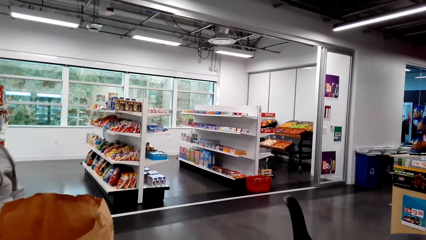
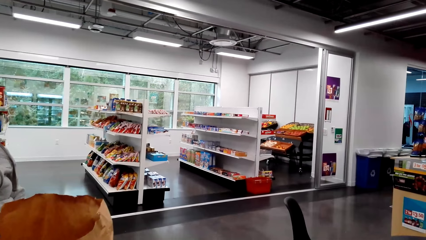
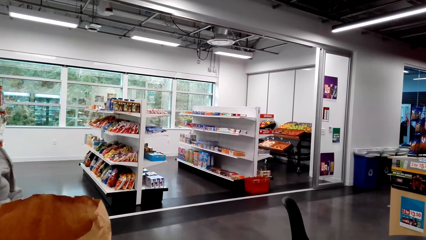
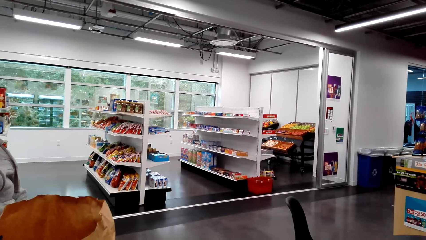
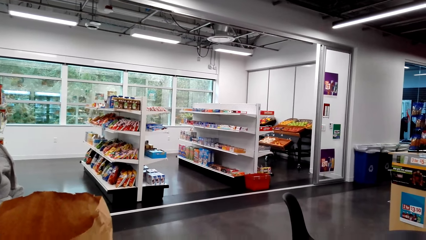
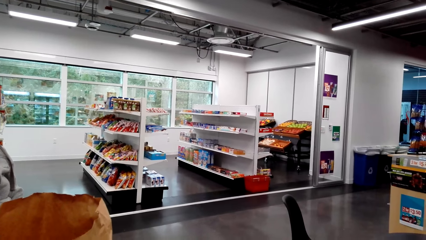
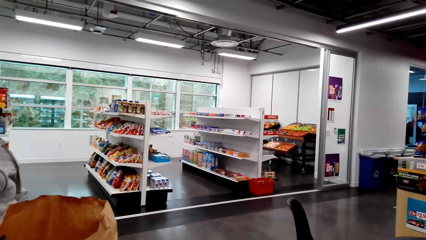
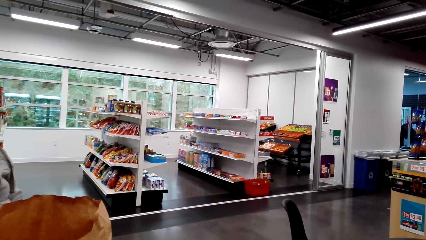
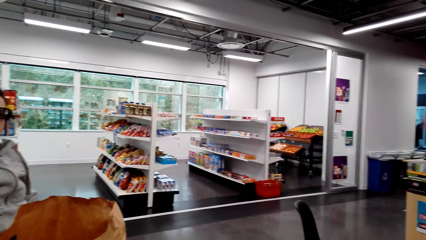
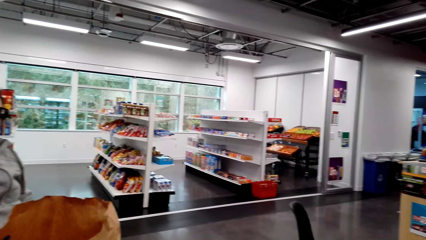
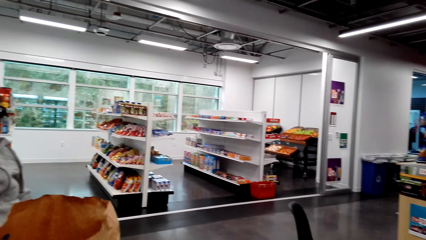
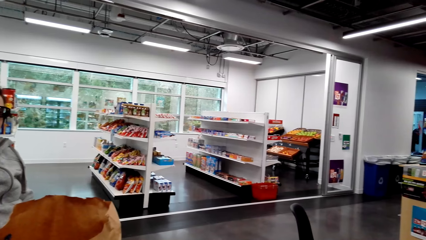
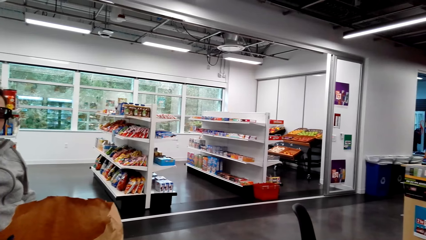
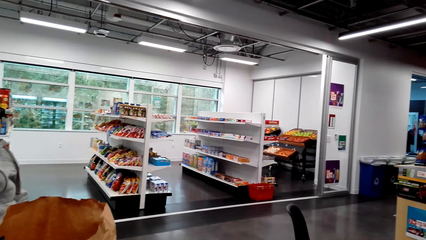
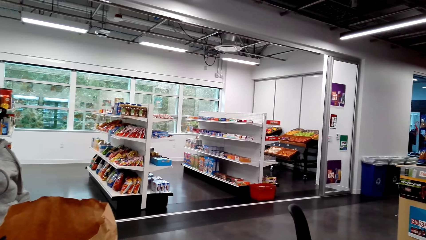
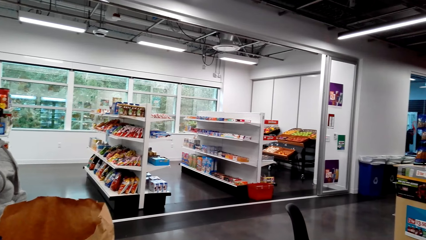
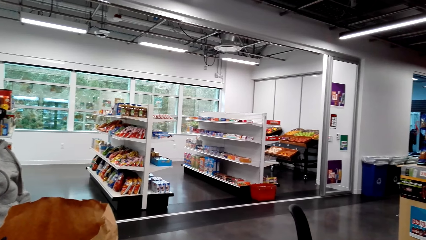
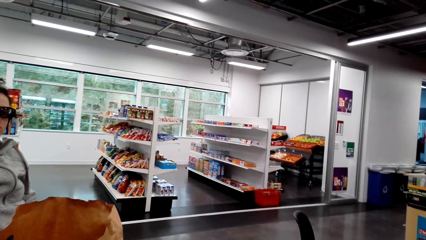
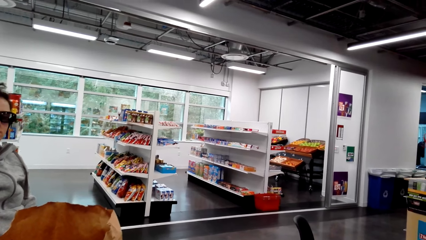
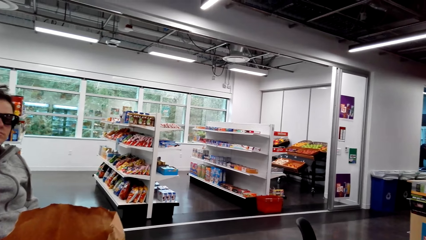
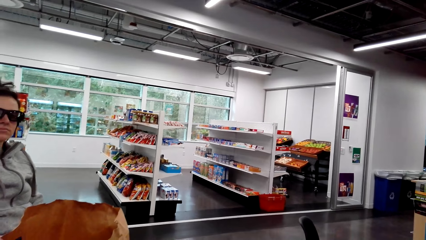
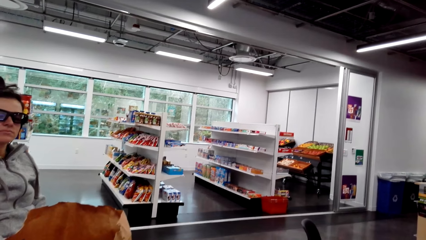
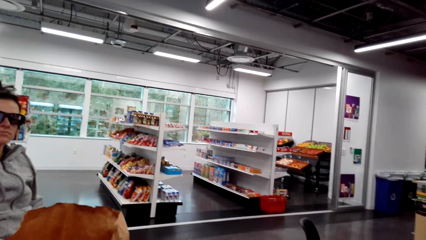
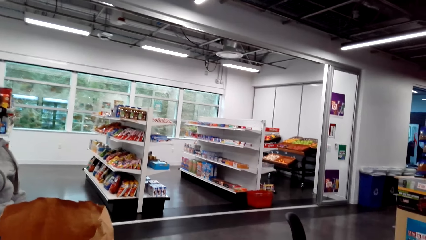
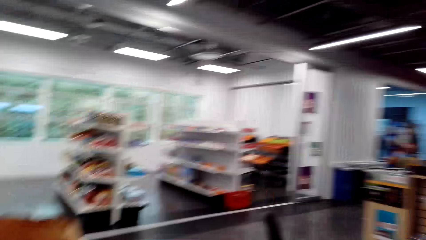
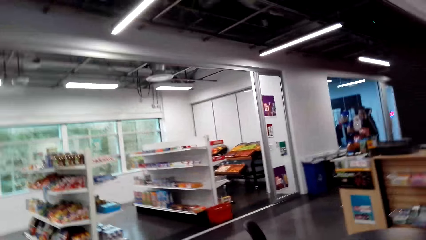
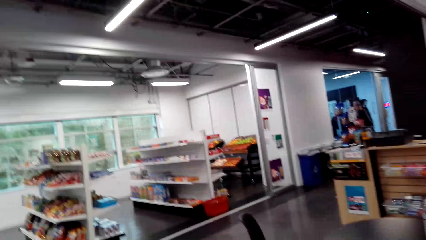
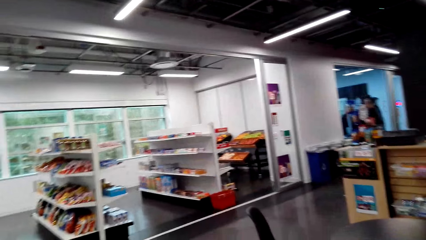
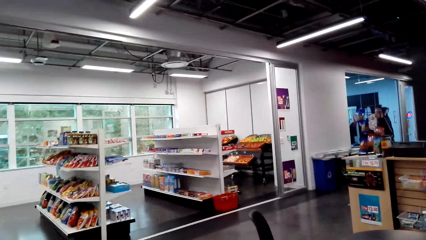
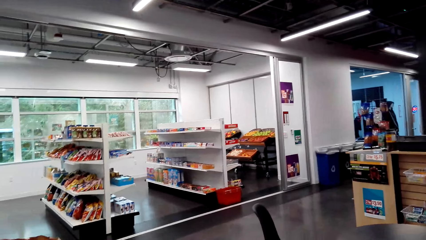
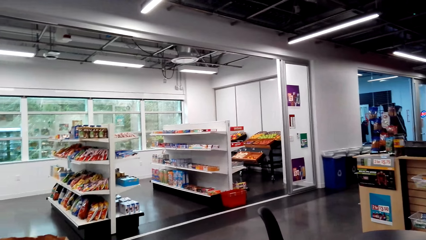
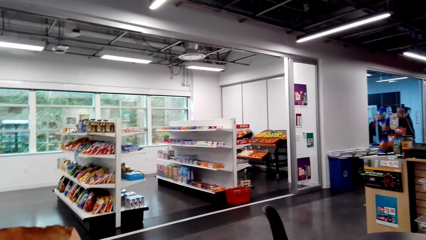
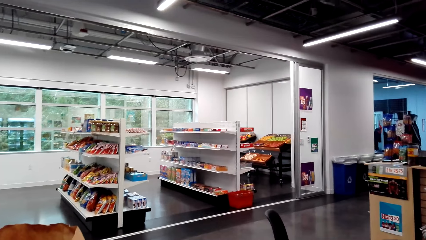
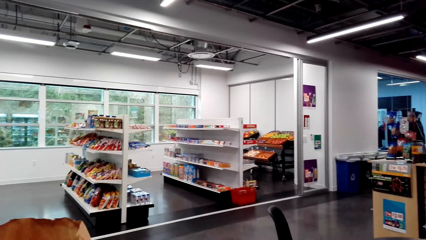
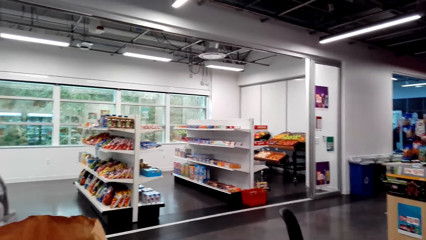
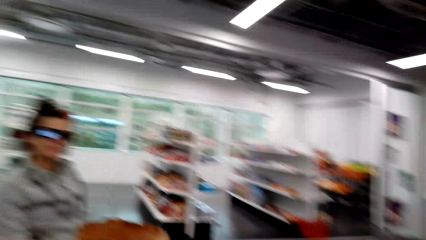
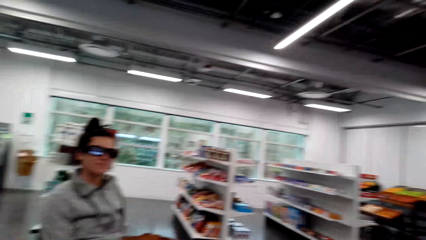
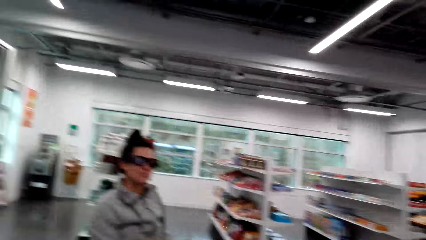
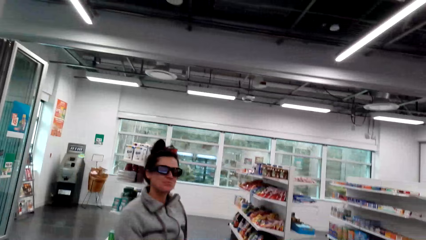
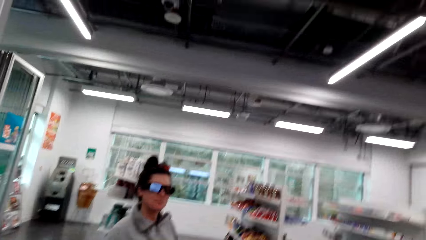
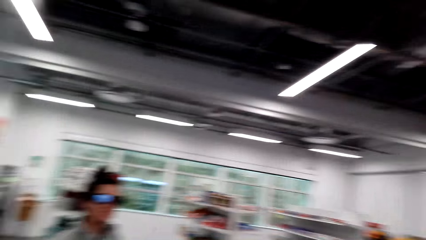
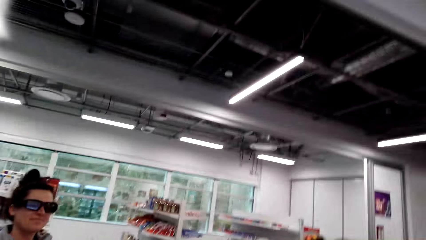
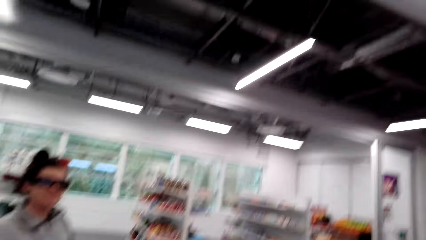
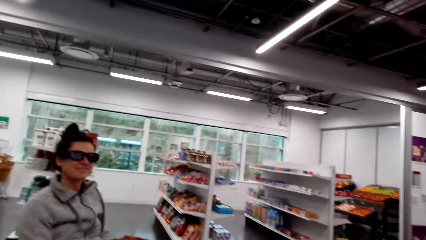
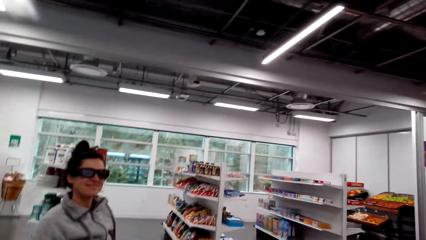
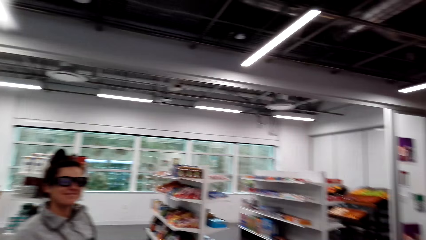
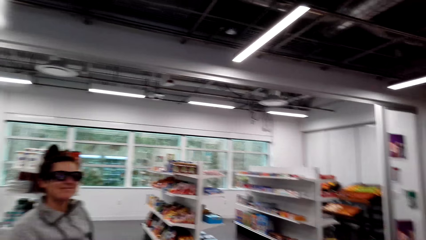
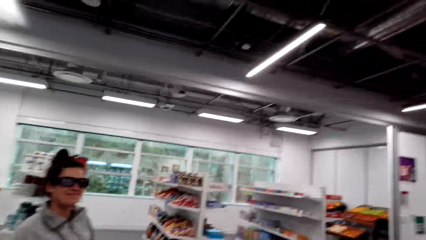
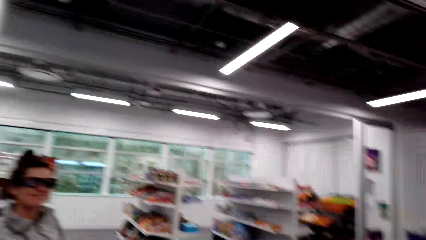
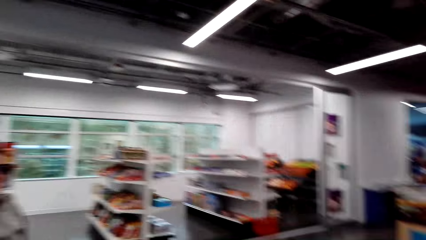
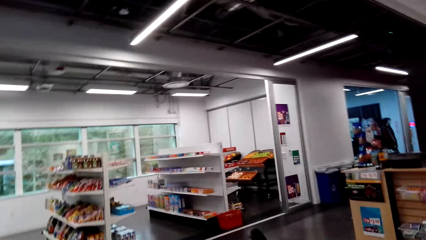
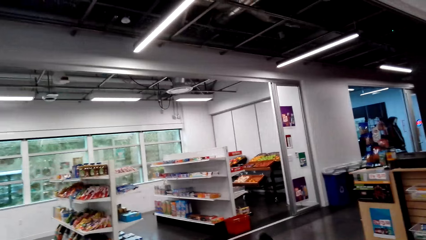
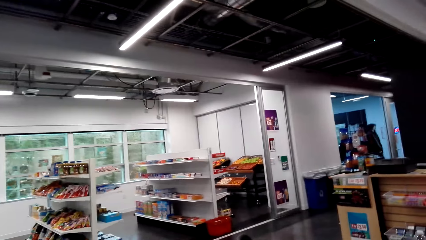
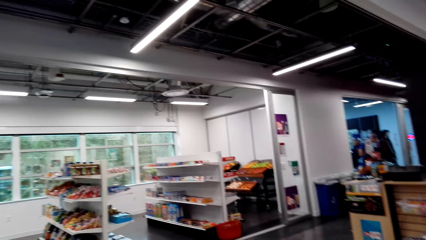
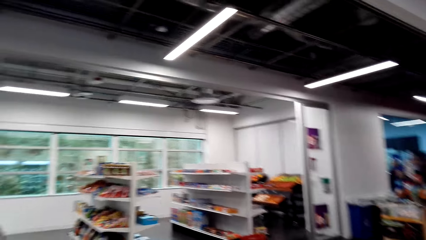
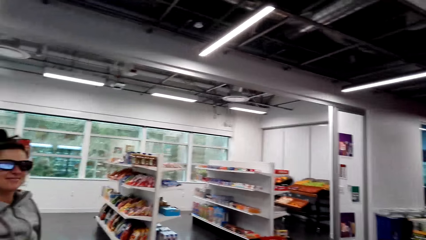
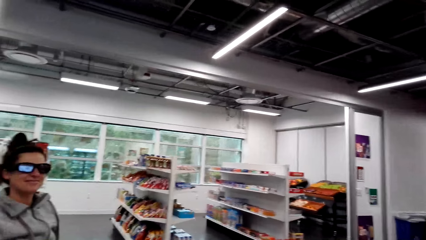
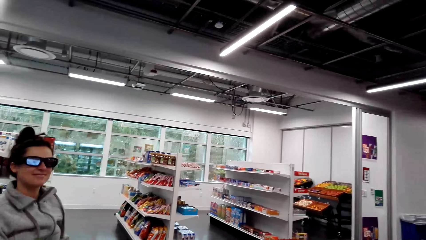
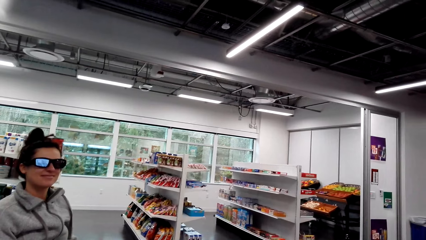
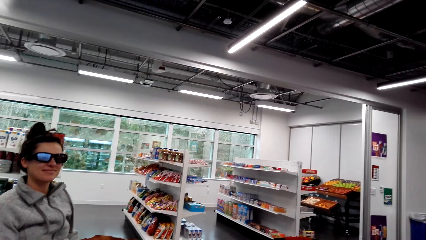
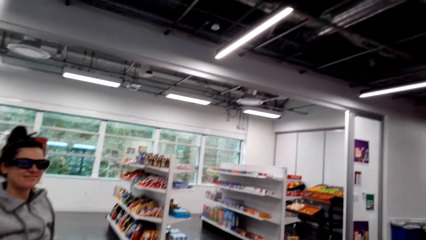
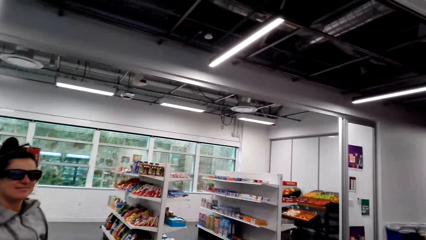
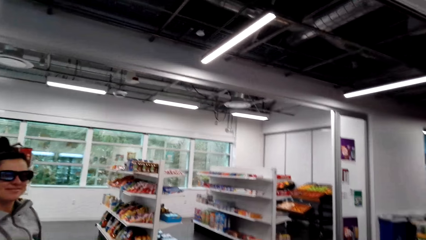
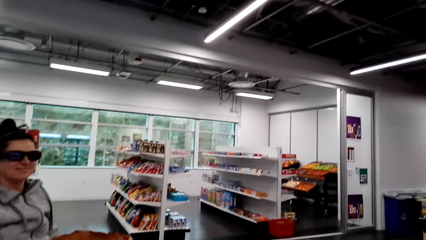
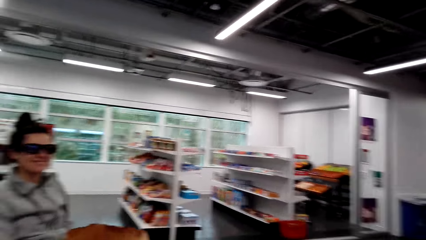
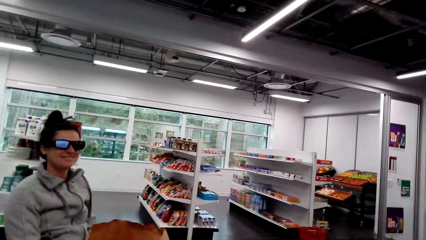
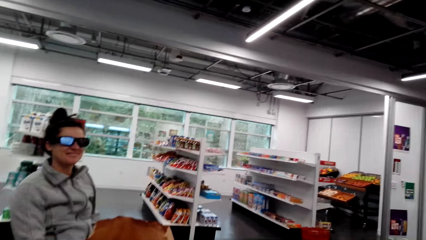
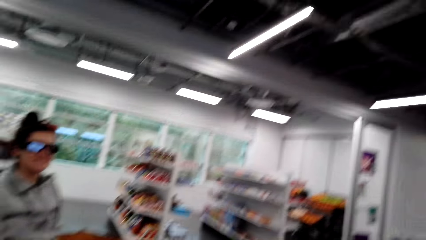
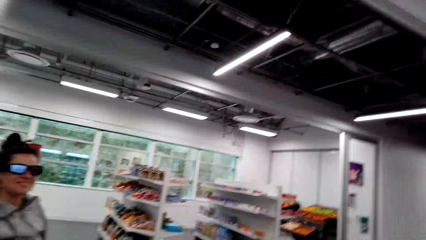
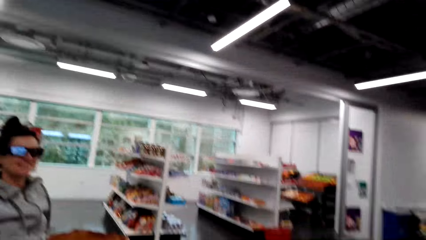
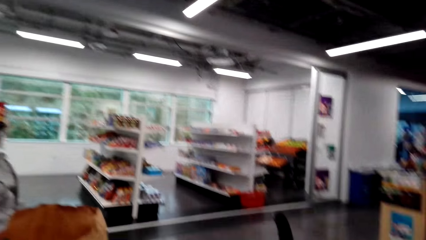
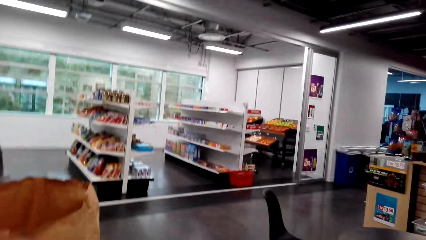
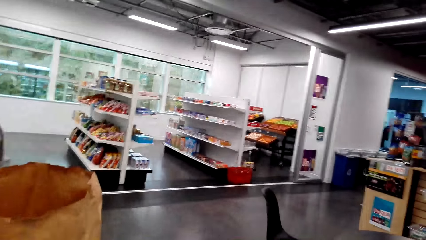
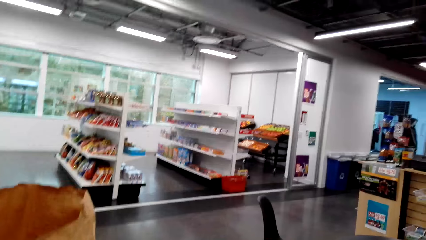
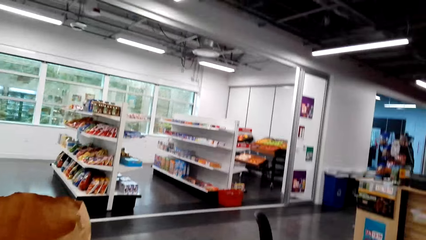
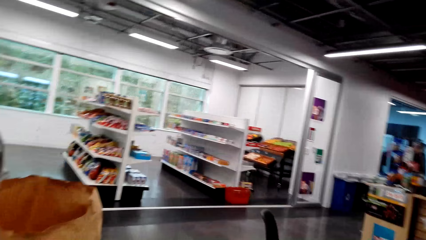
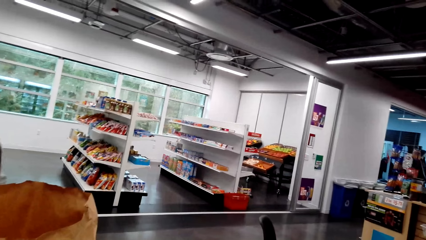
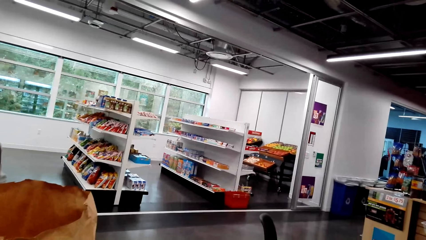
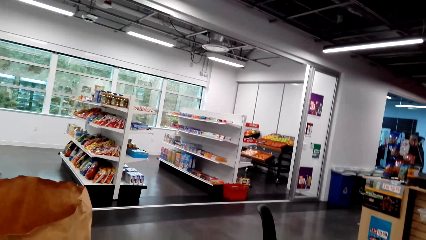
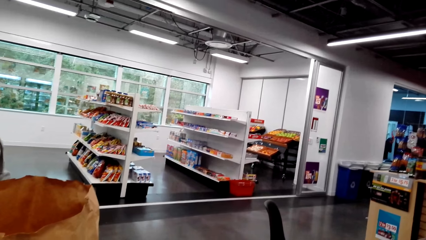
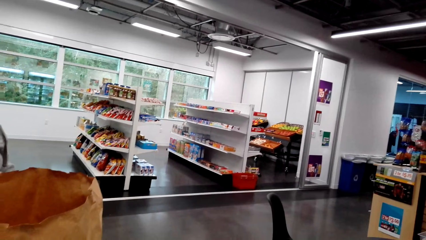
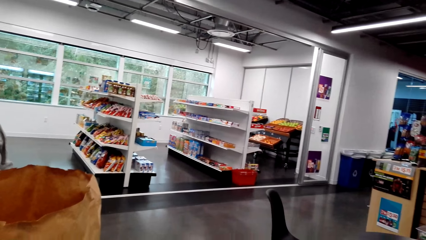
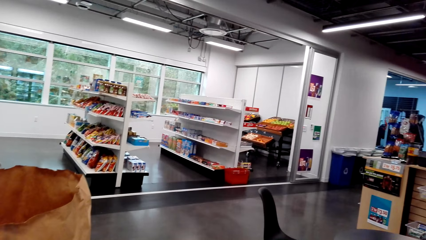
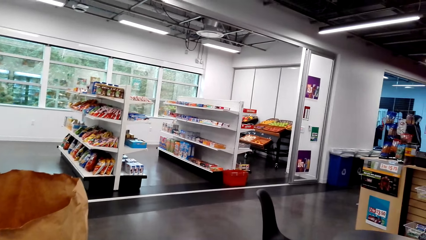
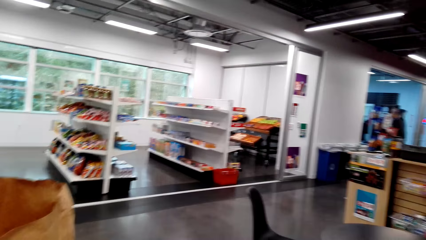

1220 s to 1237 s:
A woman nods.
